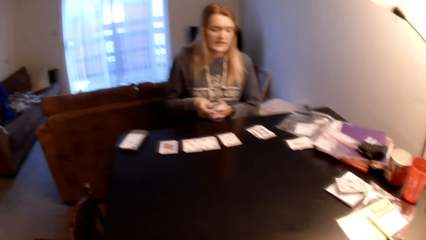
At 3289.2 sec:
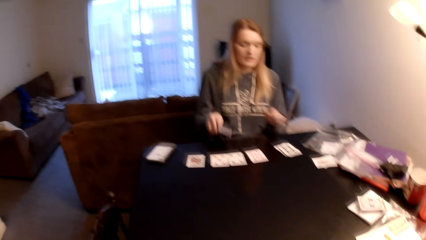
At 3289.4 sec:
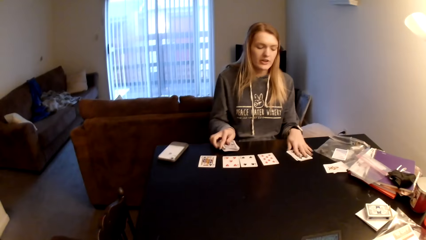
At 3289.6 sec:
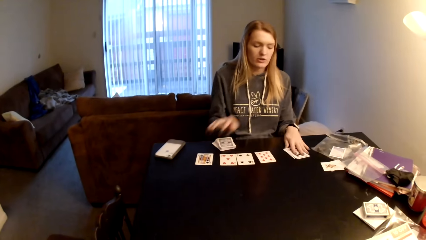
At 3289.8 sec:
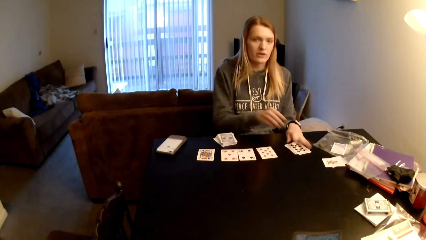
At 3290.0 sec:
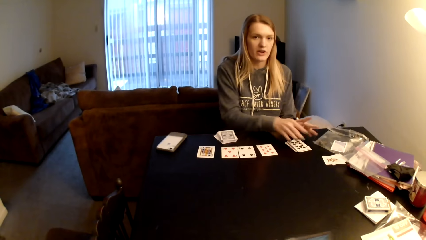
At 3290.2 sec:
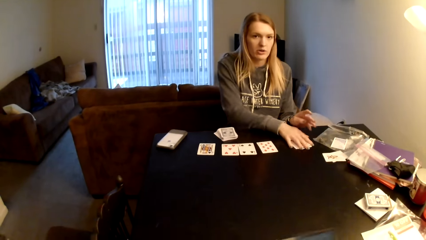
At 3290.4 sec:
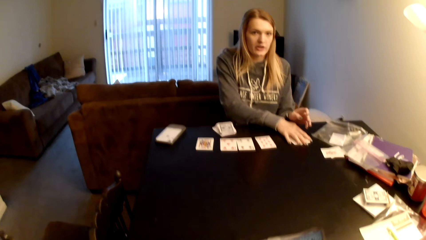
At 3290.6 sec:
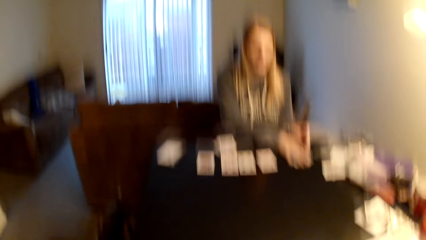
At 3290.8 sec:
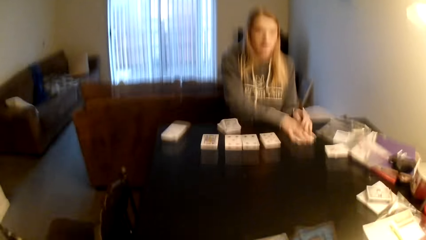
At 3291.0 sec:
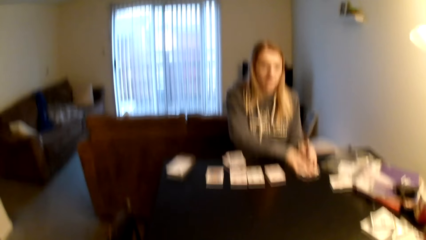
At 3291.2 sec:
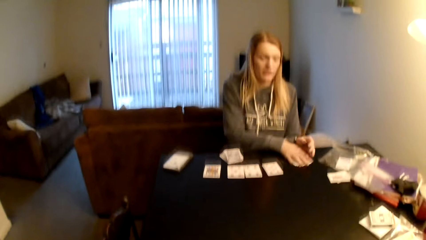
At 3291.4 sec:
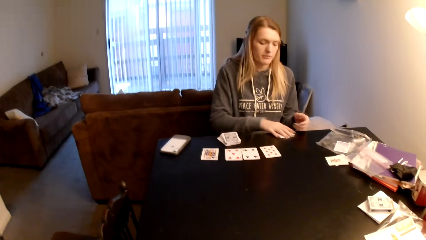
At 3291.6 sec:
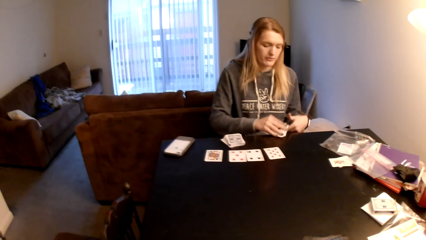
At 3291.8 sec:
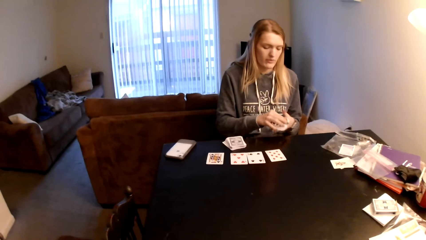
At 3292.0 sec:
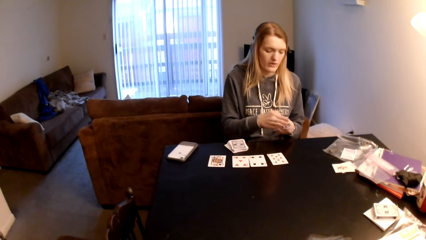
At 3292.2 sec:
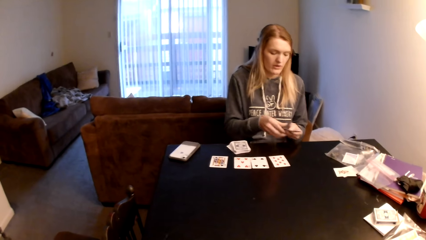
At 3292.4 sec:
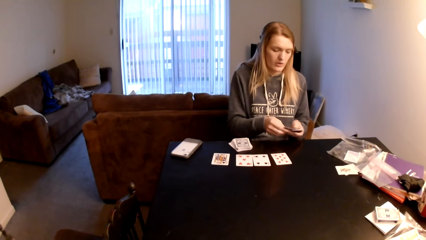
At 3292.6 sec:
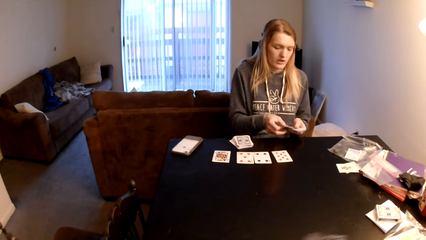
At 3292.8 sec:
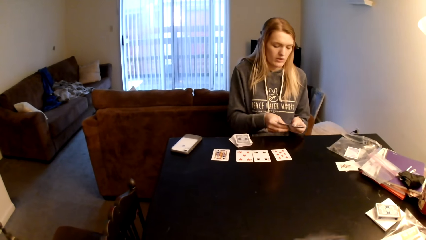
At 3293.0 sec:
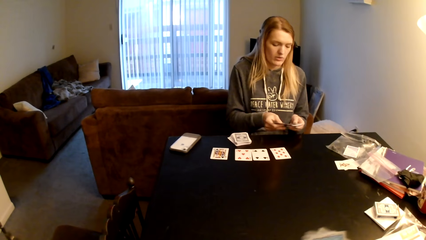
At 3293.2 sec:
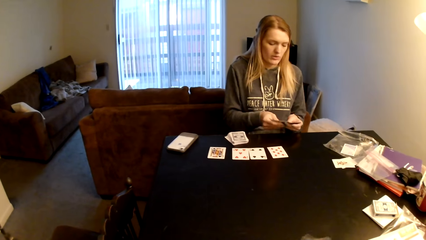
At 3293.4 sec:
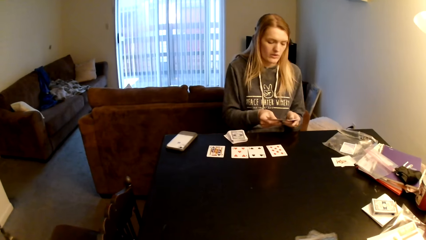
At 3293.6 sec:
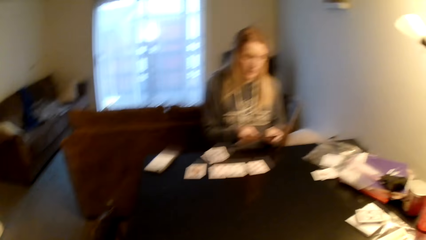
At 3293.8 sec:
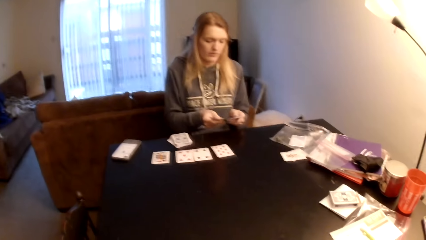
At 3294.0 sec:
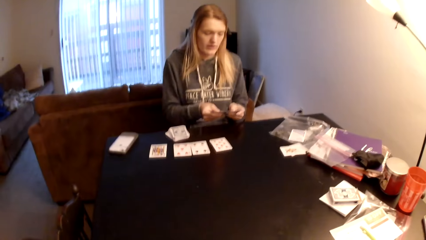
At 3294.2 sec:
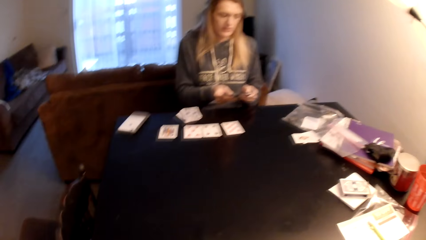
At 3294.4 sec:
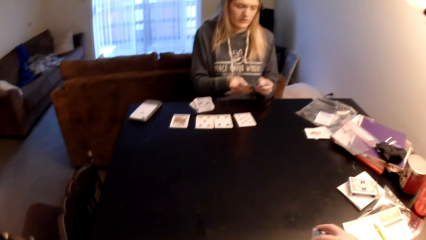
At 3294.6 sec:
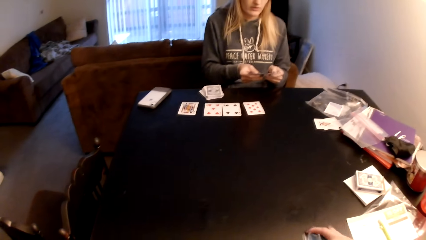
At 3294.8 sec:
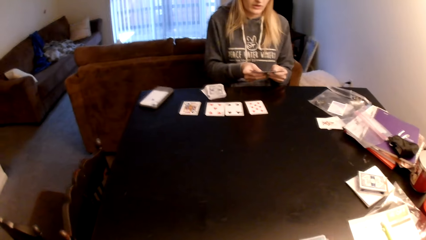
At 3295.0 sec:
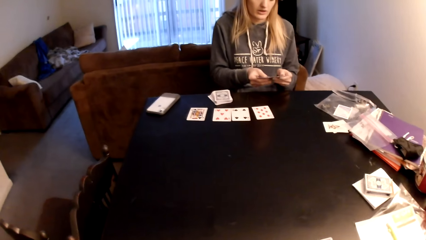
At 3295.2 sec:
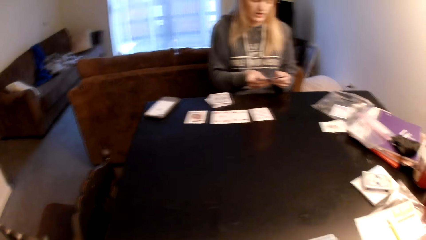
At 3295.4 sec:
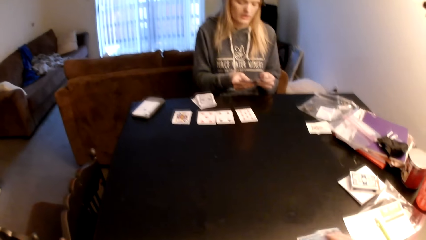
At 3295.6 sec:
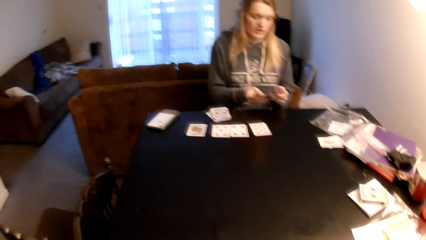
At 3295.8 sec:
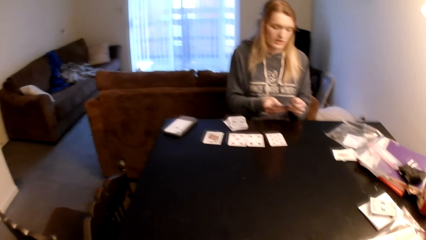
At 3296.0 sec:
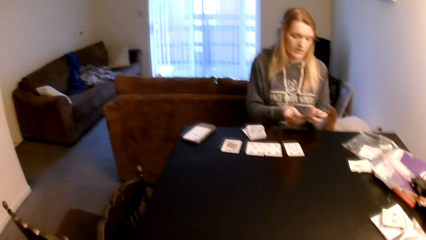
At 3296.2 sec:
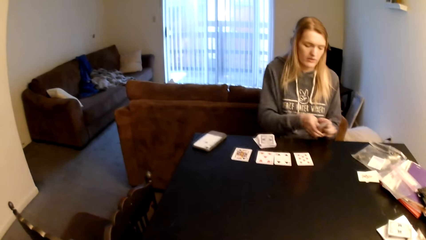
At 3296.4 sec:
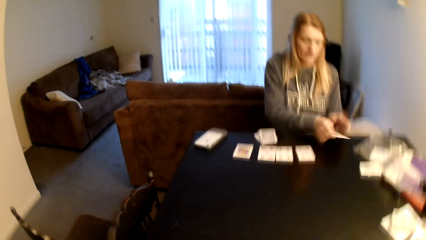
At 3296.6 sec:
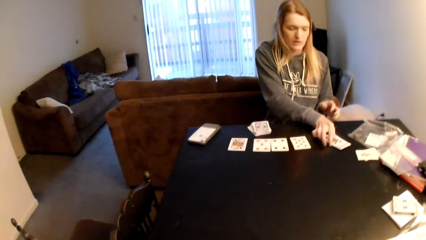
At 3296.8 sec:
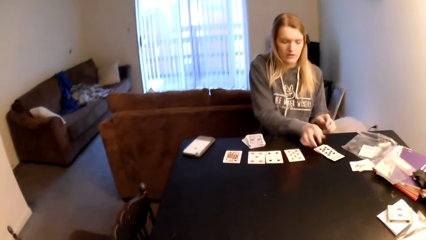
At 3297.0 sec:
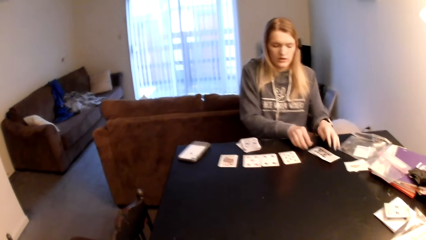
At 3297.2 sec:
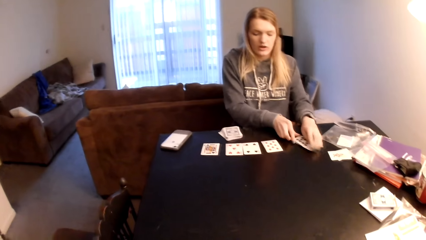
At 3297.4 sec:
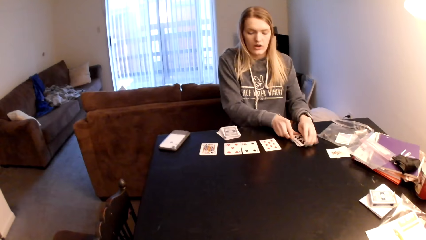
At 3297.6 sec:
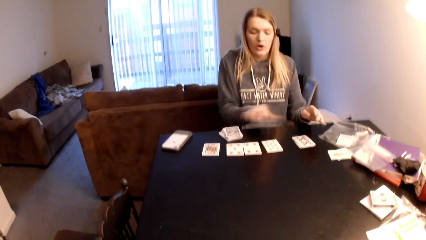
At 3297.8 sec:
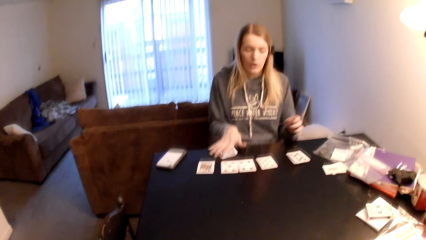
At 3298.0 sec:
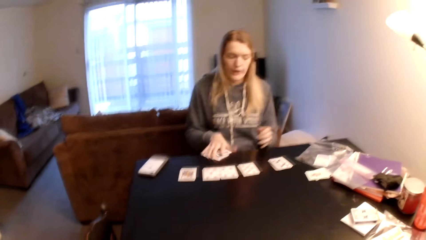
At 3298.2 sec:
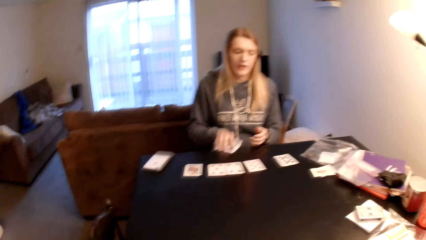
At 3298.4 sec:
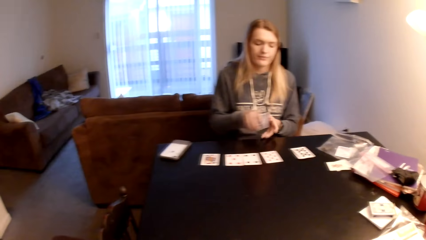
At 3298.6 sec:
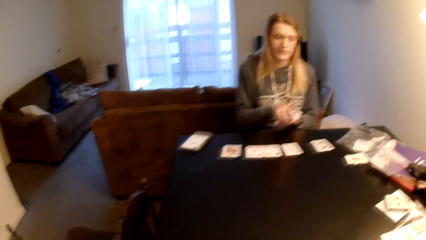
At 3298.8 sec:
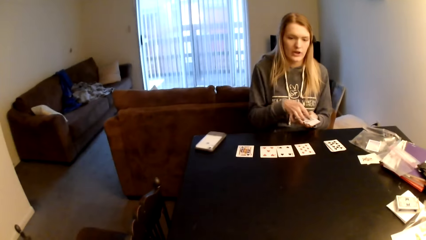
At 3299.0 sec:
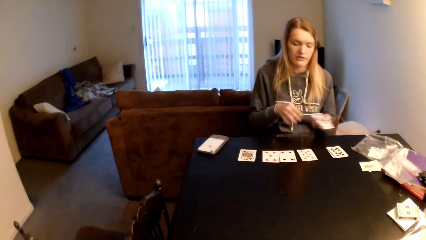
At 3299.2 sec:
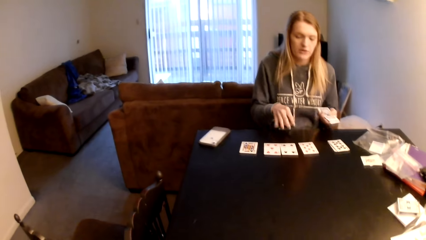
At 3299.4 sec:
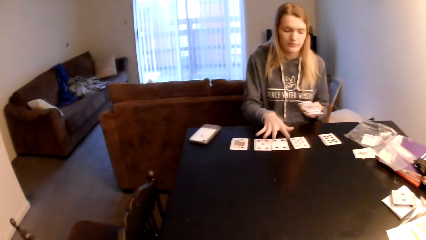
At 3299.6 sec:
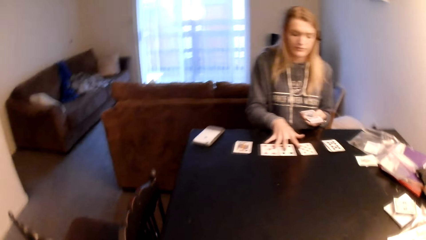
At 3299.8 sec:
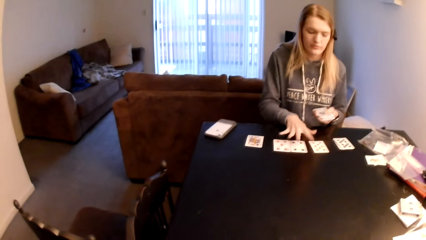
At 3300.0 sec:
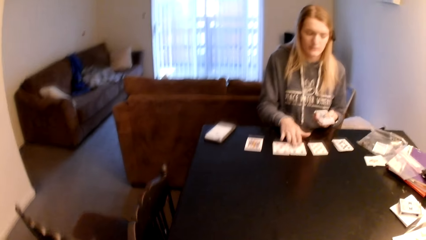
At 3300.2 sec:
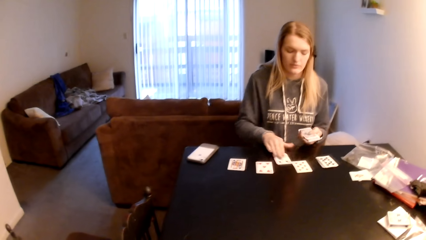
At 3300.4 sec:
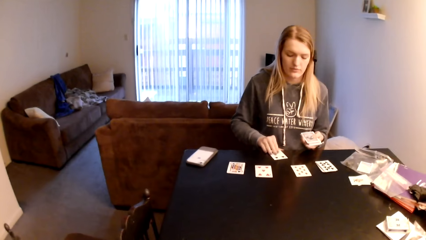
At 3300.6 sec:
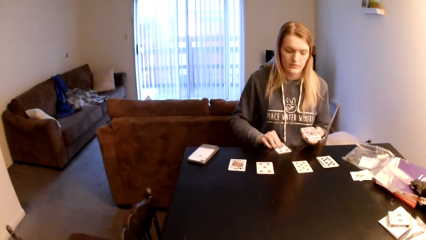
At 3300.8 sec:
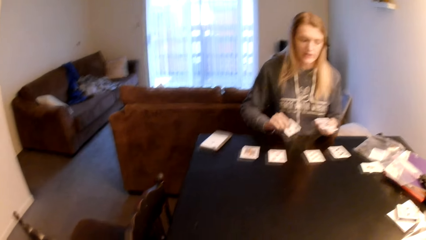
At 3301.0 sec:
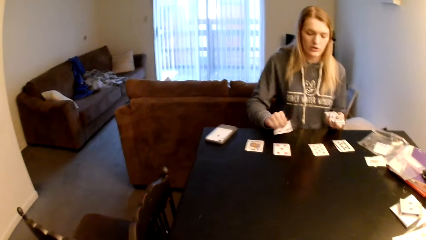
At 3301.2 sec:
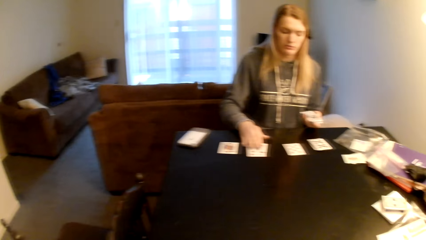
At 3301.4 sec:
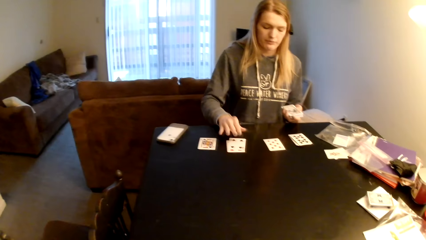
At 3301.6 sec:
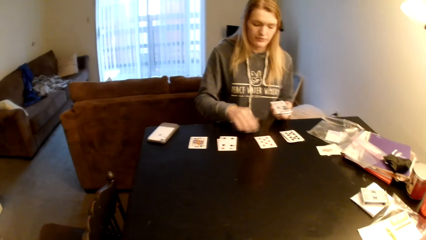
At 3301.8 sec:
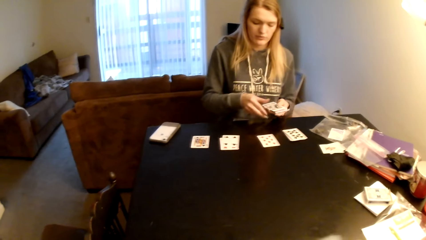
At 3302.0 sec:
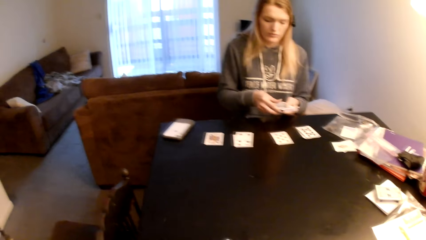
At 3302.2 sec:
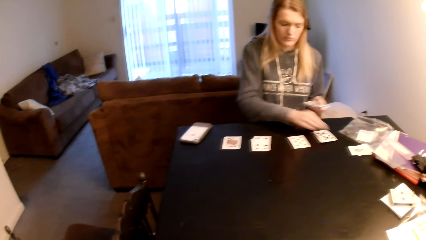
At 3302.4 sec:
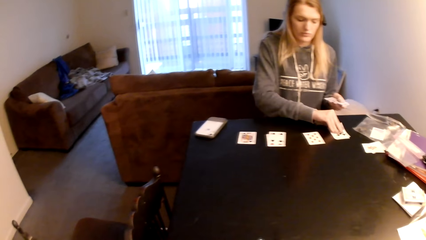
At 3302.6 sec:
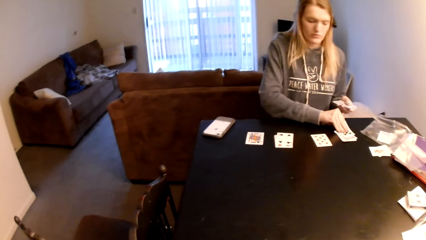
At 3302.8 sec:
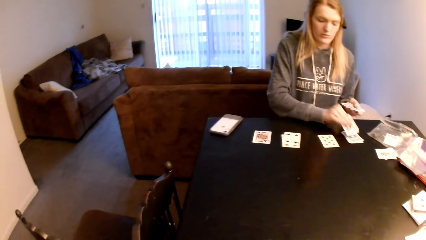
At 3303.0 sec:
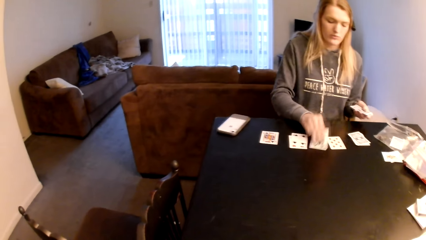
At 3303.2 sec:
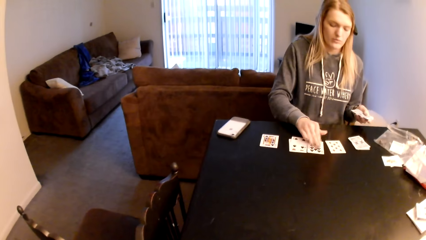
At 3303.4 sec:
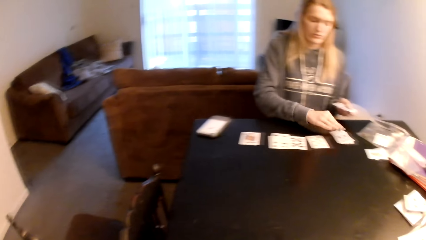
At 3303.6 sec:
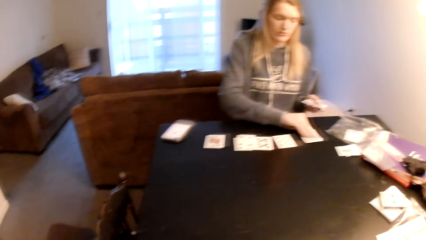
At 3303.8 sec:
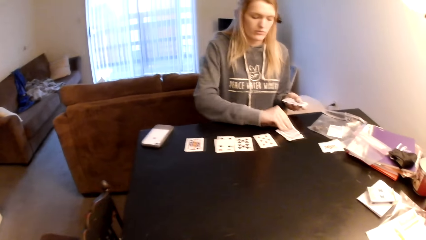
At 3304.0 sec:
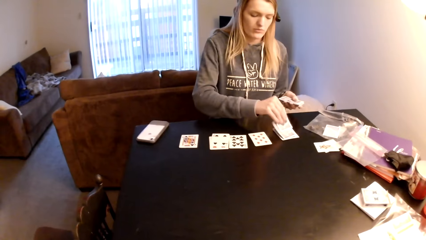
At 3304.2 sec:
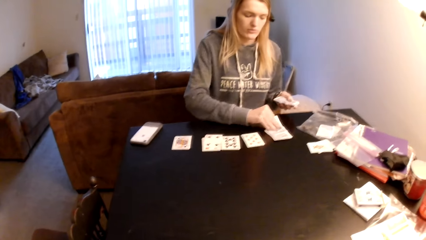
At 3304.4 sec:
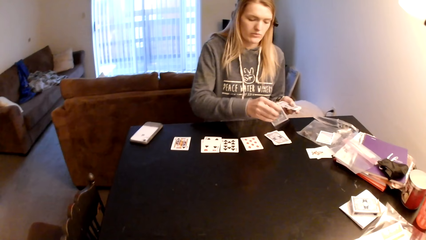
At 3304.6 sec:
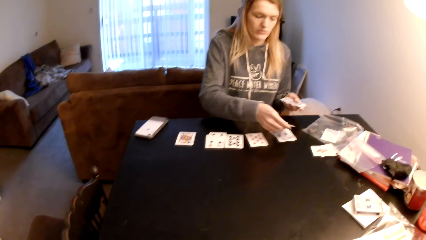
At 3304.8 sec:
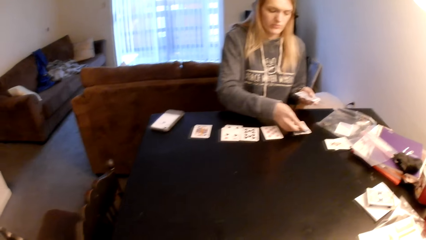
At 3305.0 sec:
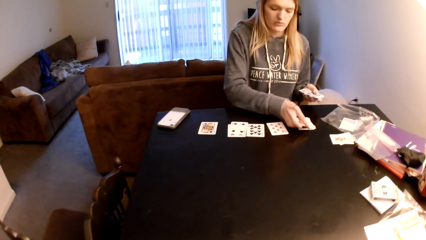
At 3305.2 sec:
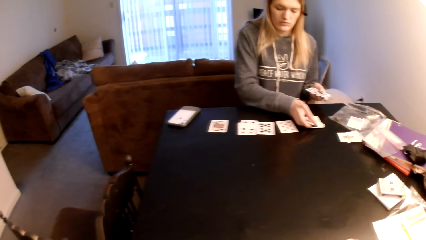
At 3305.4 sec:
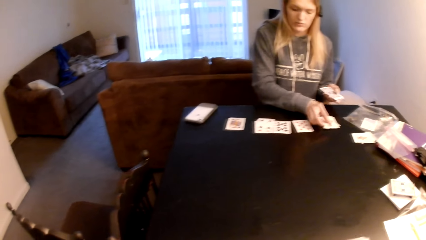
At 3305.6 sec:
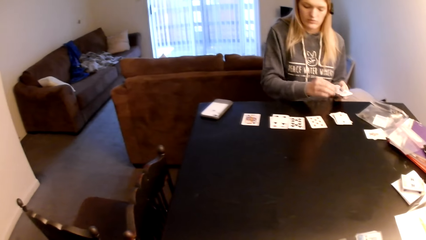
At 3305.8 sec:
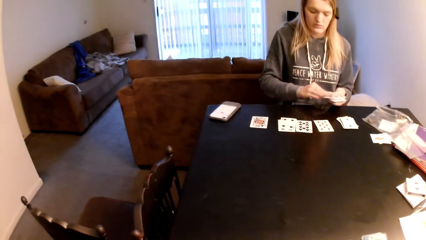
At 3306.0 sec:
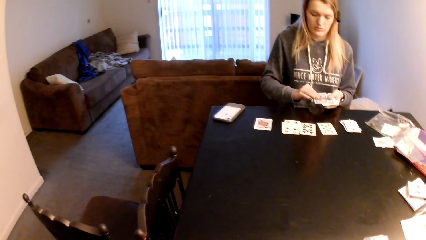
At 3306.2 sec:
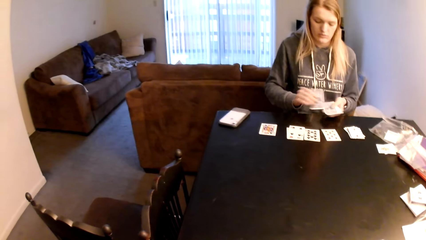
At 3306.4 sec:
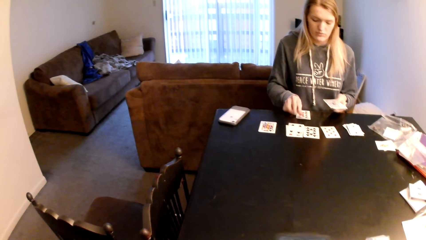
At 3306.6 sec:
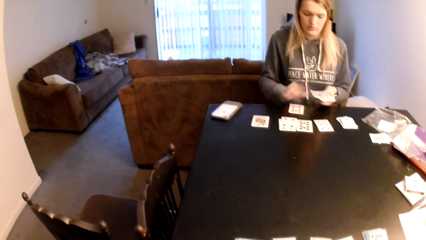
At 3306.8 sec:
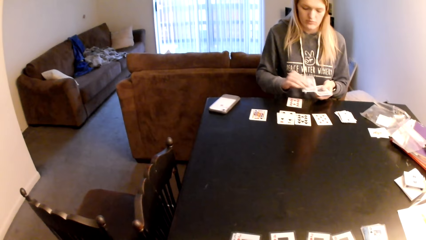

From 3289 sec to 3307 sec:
A woman puts the cards on the table, touches the playing card, and converses with the camera wearer. The woman picks the cards, pulls the playing cards, and shuffles the playing cards. The camera wearer puts the cards on the table. The woman shuffles the playing cards, puts the cards on the table, pushes the playing cards, pulls the playing card, picks the cards, and converses with the camera wearer. The woman touches the cards on the table, picks the cards, pulls the playing card, puts the cards on the table, drops the playing card, and pulls the playing card. The woman puts the cards on the table, drops the playing card, pulls the playing card, turns the card, moves the right hand, and places a playing card on the table.
